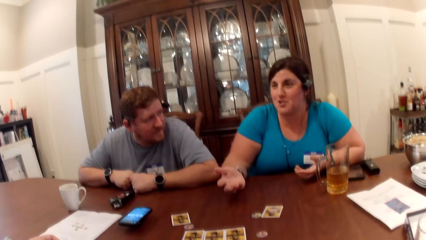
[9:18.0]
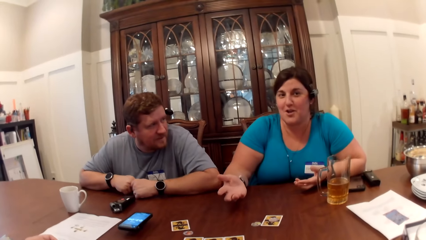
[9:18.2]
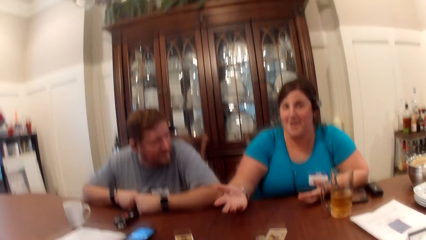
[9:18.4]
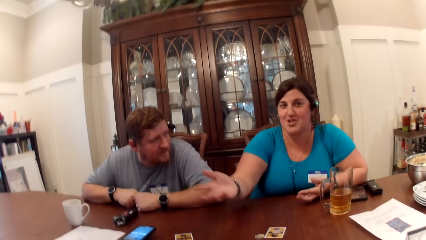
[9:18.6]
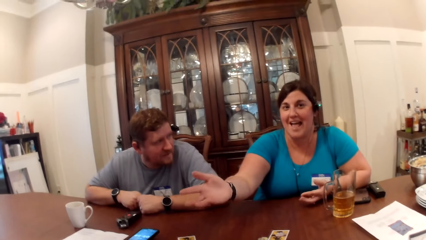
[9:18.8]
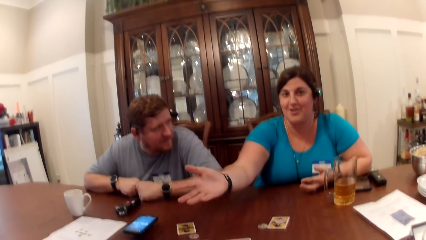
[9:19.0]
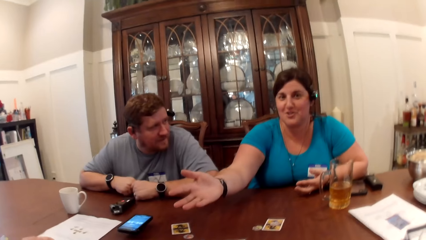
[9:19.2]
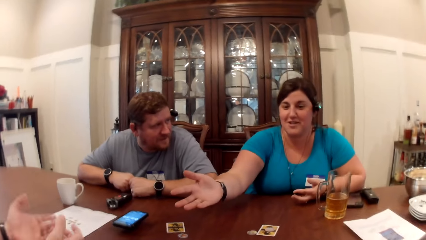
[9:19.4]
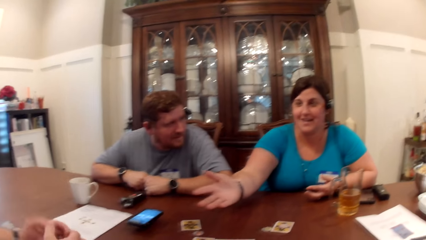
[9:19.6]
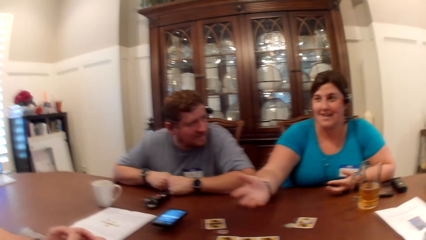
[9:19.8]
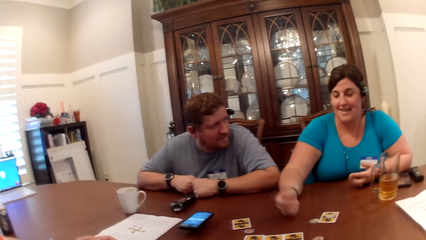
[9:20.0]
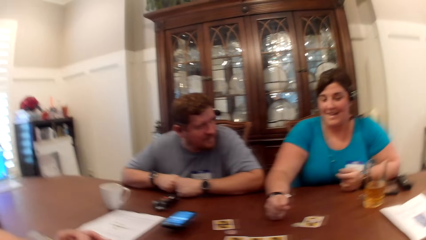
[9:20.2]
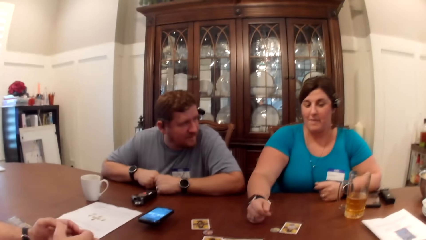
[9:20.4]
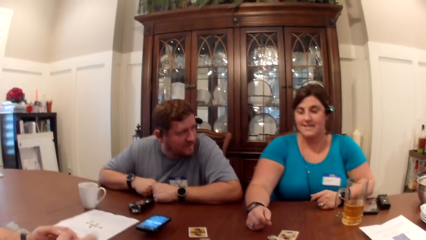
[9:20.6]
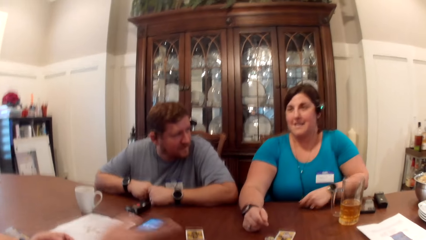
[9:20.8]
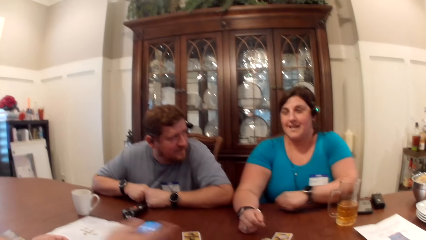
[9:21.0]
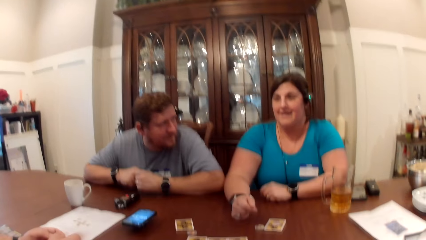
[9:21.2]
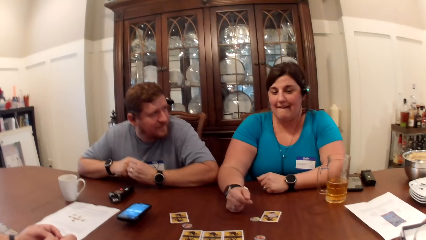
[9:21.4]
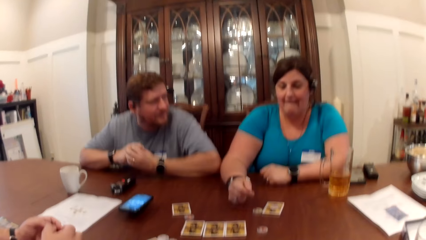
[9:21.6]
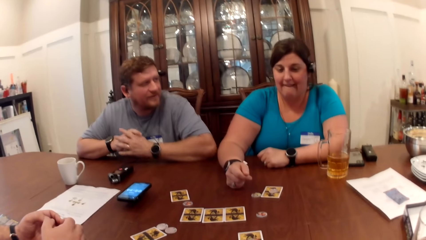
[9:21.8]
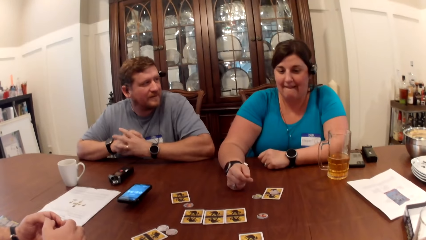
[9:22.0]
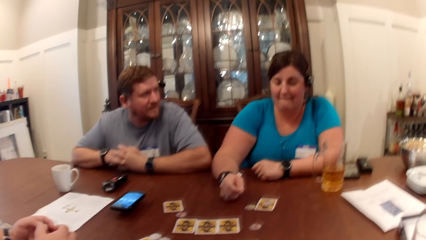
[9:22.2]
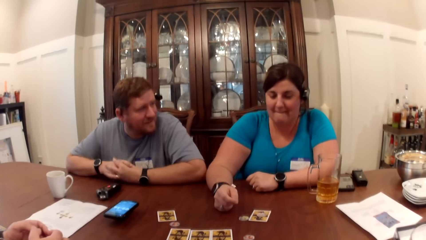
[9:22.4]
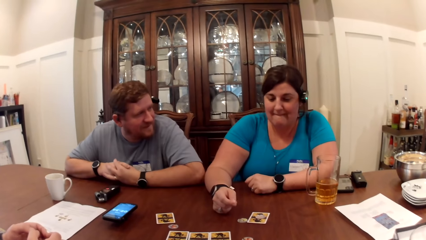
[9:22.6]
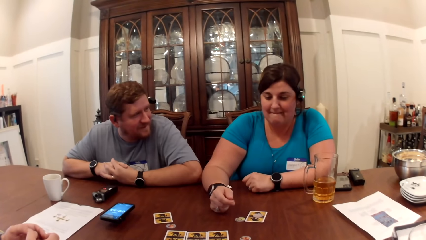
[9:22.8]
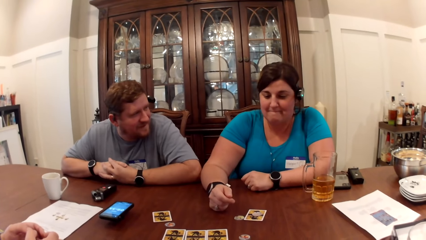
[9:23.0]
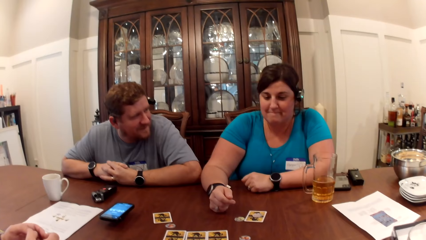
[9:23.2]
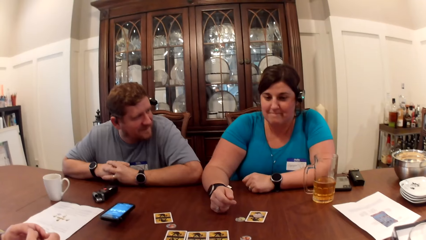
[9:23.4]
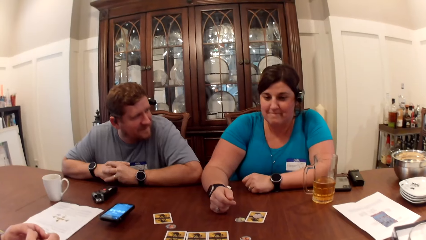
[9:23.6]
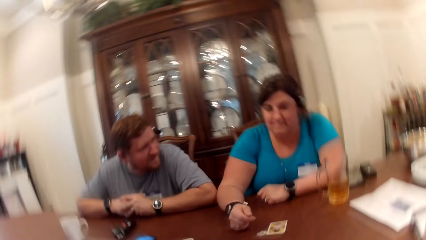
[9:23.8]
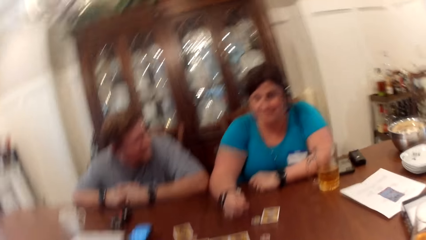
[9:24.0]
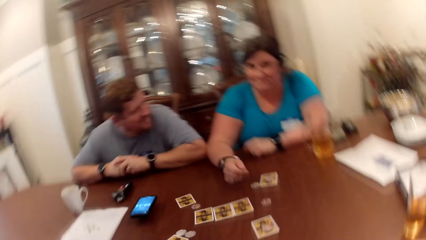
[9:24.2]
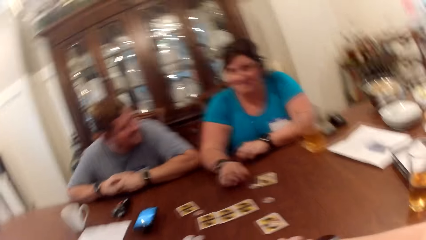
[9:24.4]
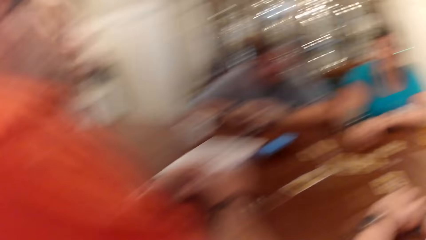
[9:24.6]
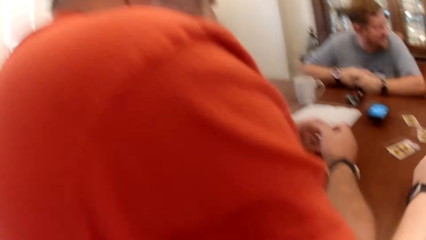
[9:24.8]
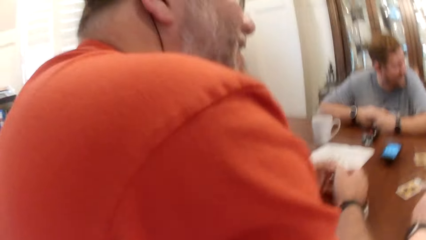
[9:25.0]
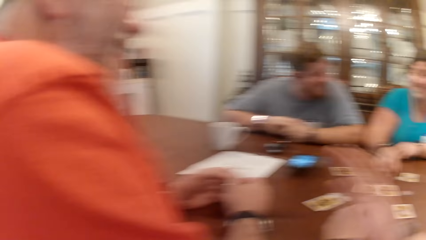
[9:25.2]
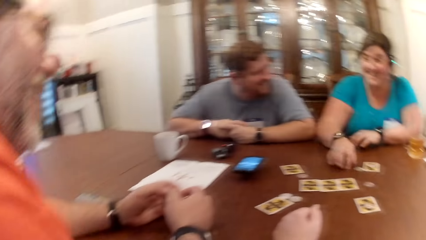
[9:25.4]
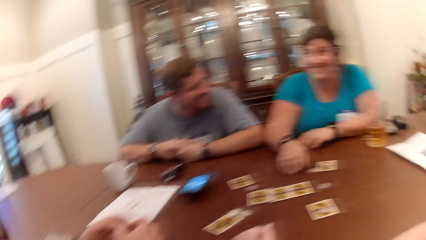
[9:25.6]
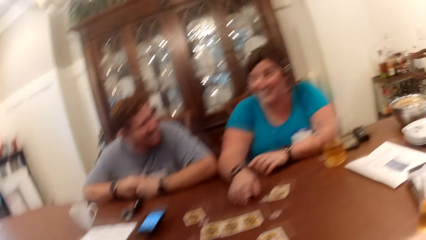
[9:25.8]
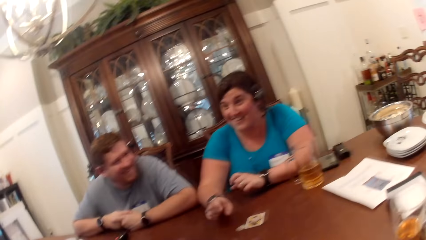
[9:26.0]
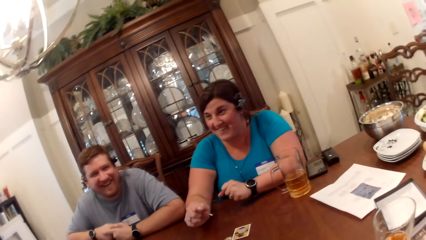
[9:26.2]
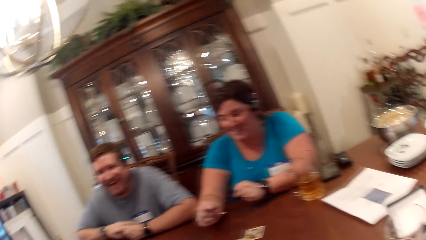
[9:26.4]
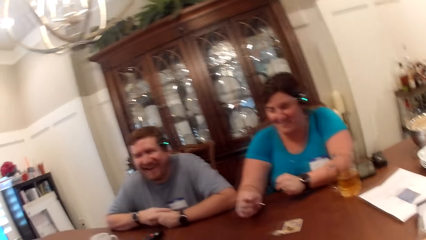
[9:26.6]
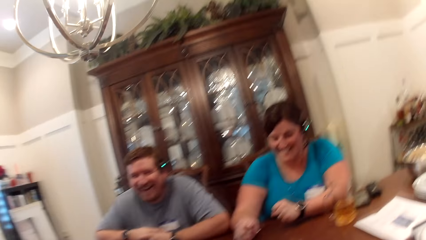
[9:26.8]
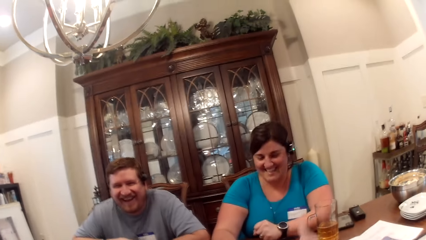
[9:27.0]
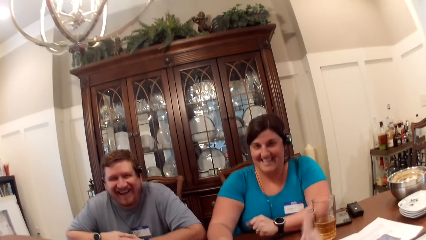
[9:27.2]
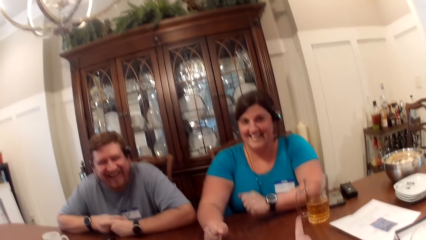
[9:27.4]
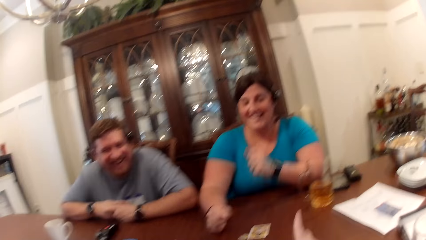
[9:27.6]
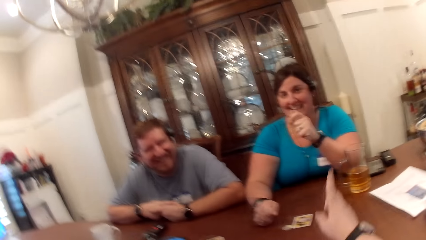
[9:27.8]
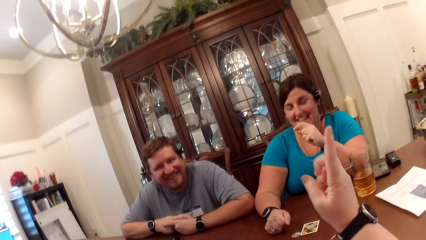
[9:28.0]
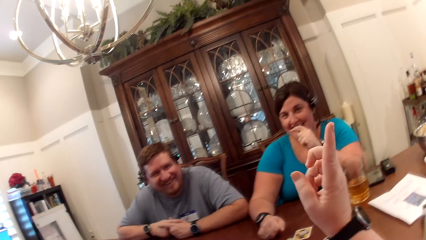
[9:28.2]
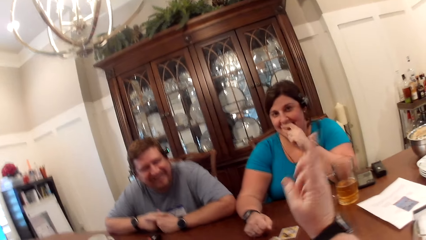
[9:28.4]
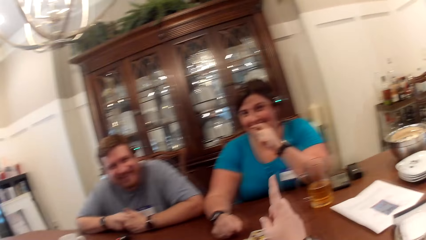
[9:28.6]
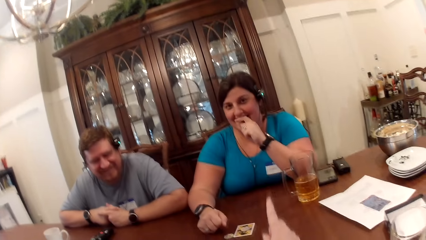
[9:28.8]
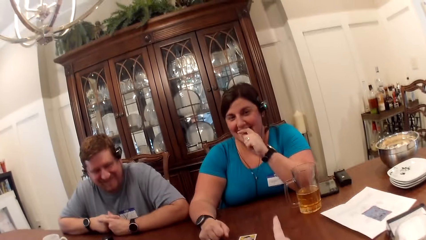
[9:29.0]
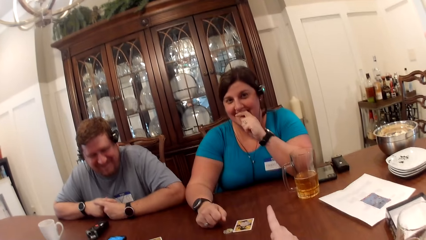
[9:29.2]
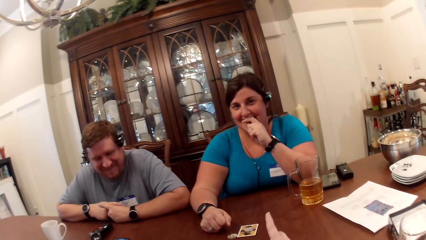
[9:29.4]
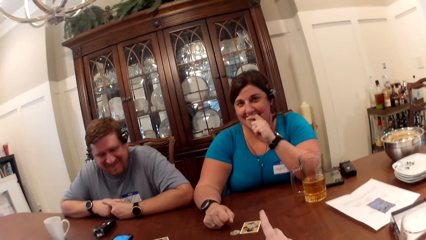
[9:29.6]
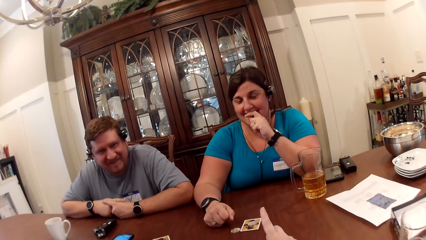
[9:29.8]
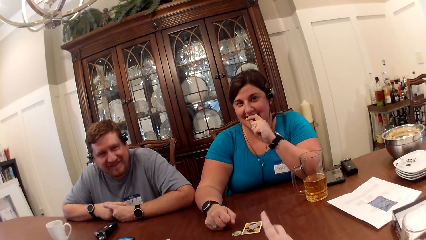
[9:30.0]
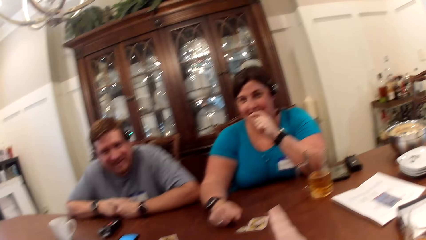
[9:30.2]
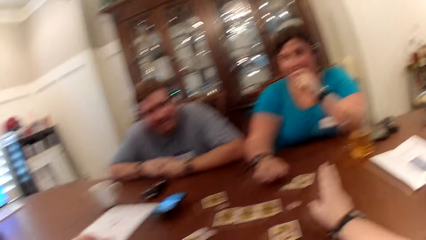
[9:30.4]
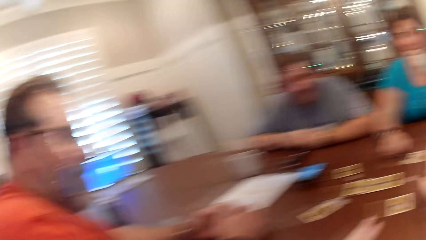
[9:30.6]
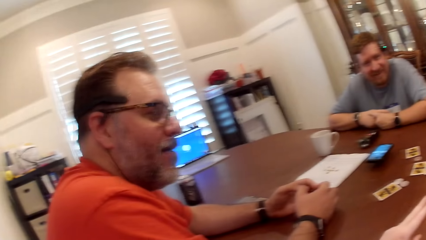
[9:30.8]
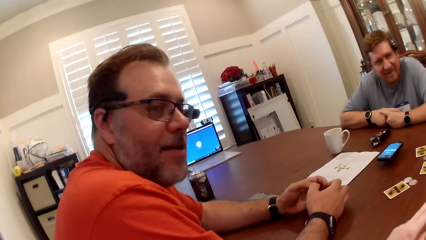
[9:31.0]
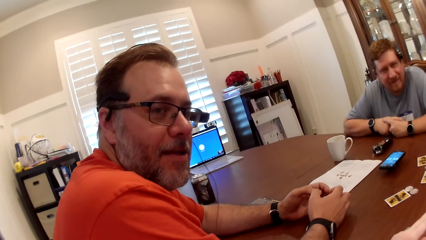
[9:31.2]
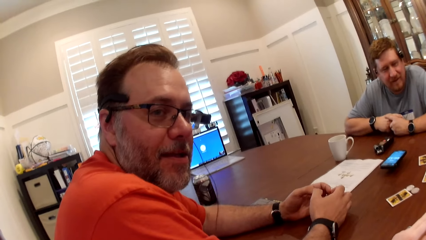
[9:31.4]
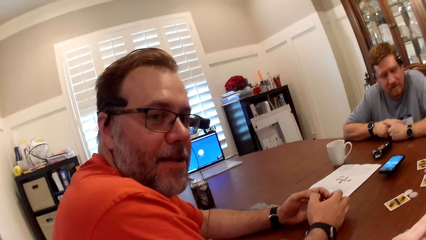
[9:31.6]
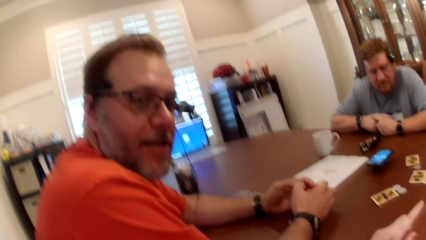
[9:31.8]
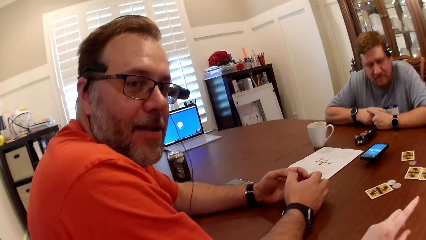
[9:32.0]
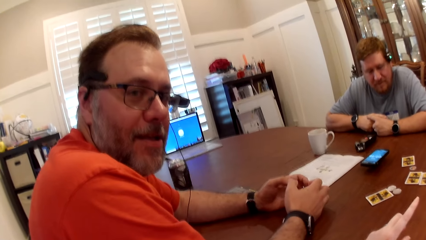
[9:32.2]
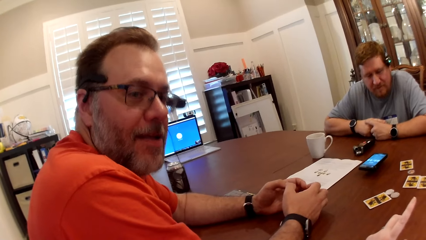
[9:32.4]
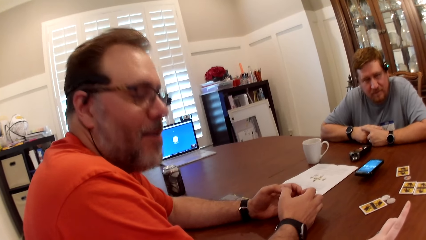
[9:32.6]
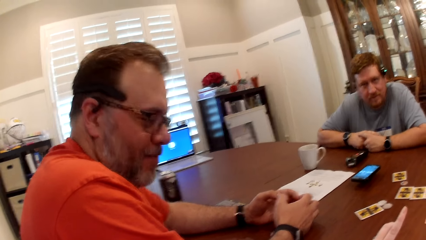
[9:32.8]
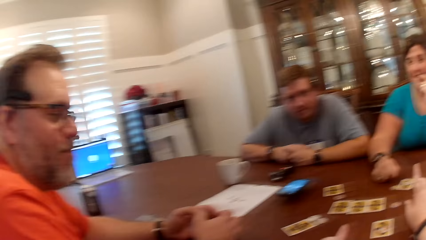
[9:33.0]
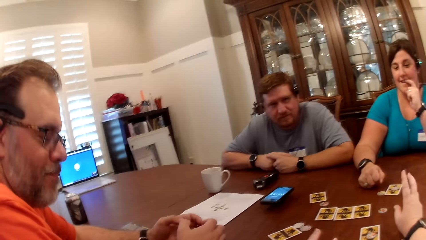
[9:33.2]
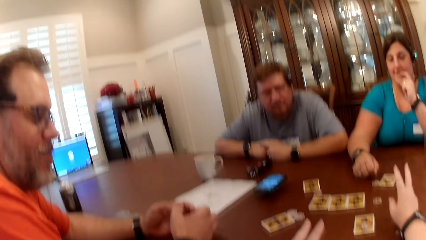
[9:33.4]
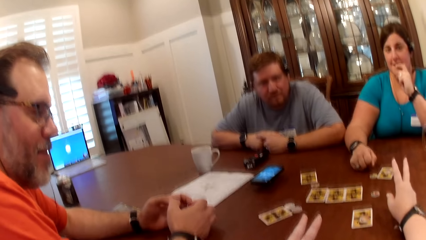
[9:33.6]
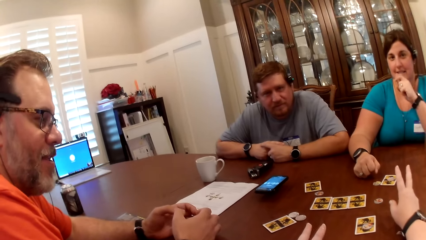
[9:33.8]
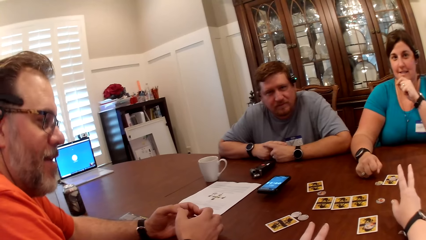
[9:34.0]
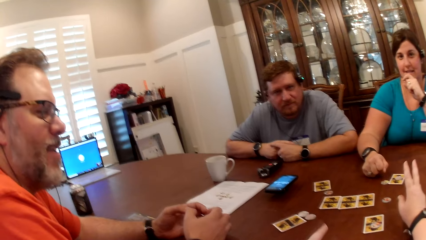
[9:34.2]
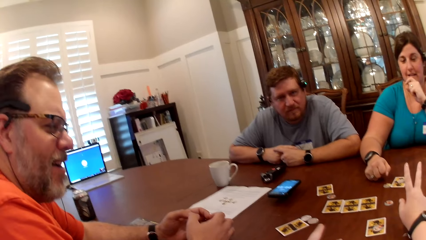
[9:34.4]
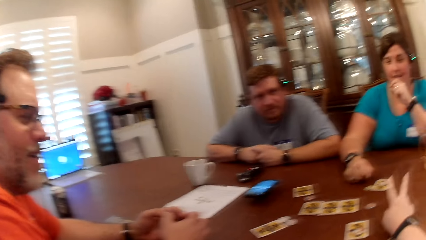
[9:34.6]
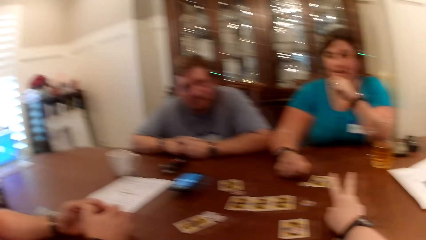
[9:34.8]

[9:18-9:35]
The camera wearer converses with the woman. She converses with the man and the woman. The woman taps the table with both hands. The camera wearer hits the man with her right hand. She converses with the woman and gesticulates with both hands. A lady touches the mouth. The camera wearer interacts with the friends.
